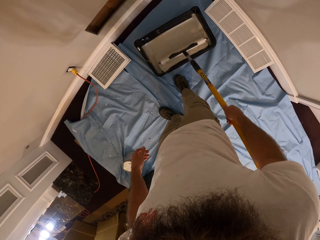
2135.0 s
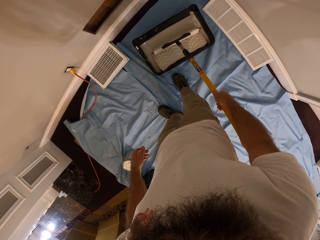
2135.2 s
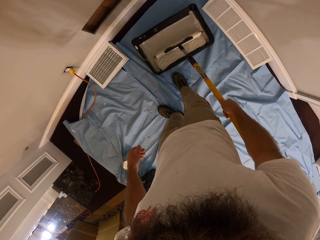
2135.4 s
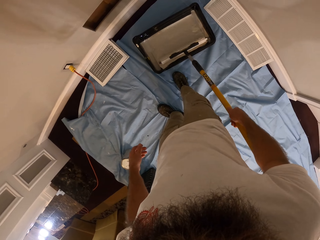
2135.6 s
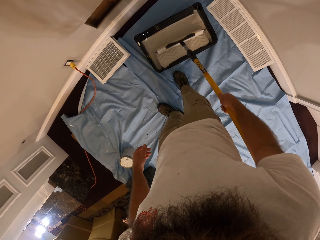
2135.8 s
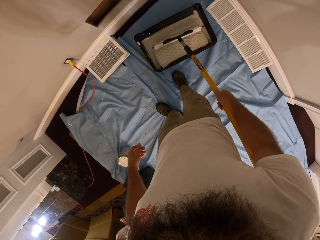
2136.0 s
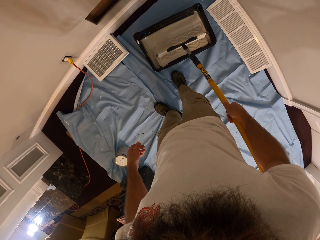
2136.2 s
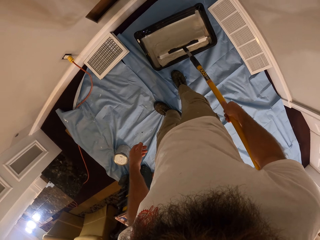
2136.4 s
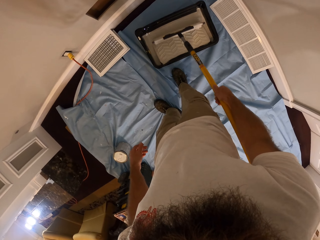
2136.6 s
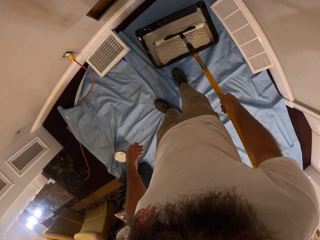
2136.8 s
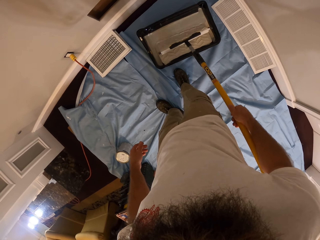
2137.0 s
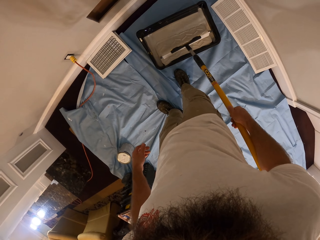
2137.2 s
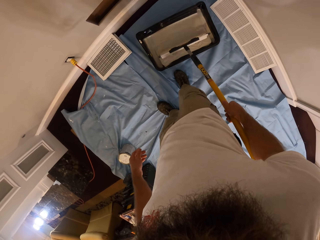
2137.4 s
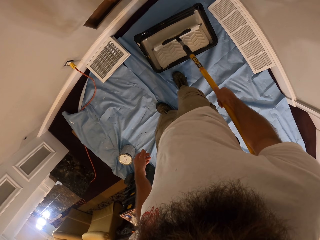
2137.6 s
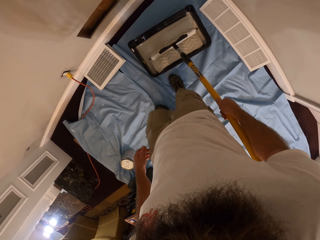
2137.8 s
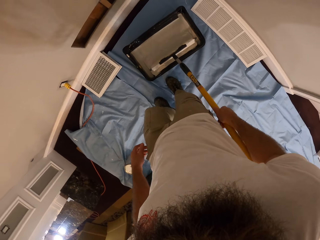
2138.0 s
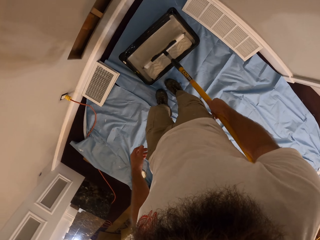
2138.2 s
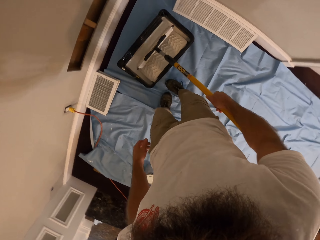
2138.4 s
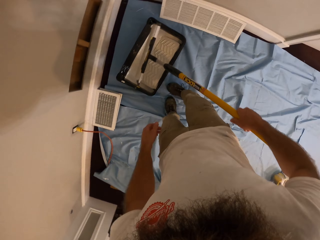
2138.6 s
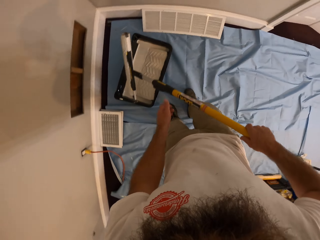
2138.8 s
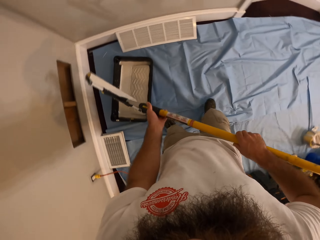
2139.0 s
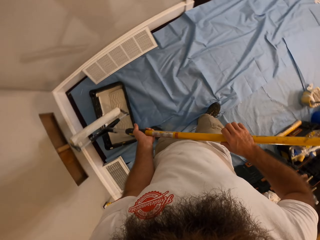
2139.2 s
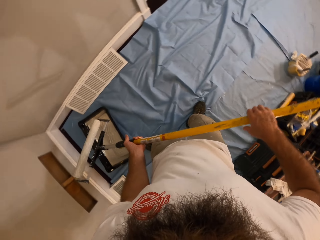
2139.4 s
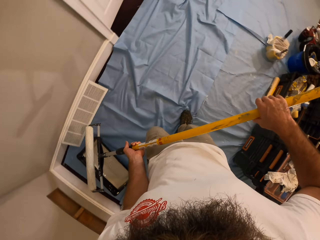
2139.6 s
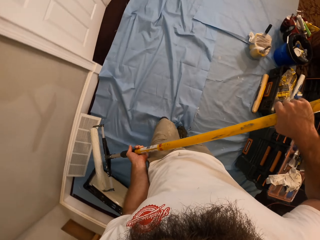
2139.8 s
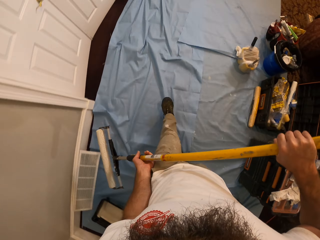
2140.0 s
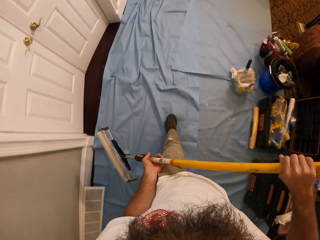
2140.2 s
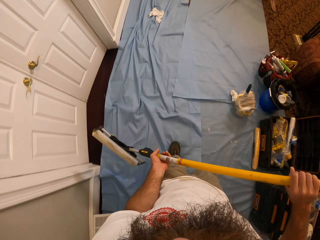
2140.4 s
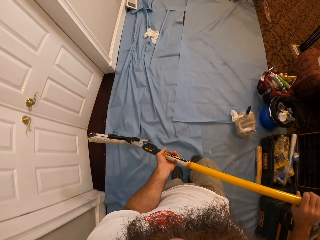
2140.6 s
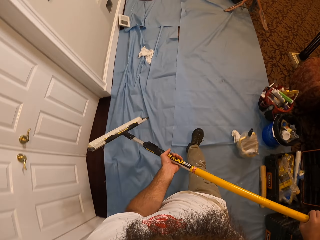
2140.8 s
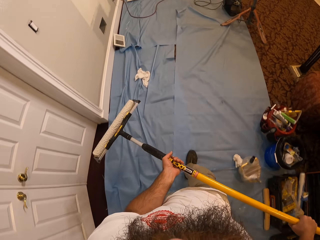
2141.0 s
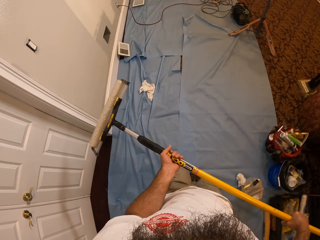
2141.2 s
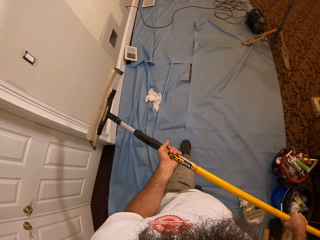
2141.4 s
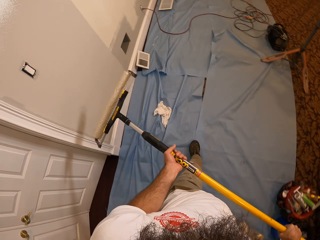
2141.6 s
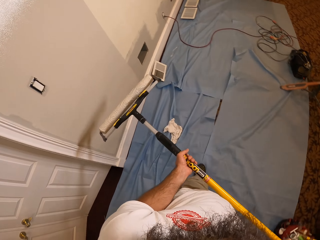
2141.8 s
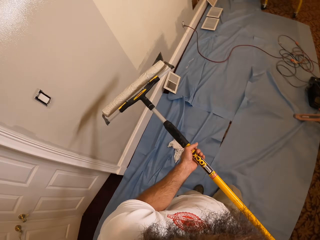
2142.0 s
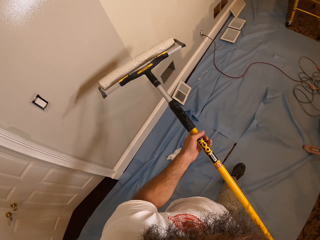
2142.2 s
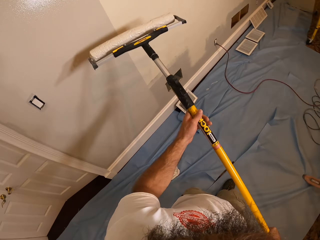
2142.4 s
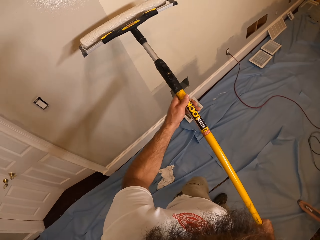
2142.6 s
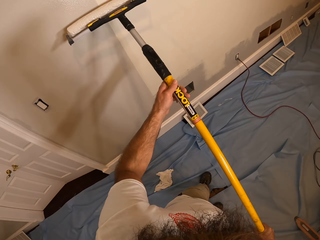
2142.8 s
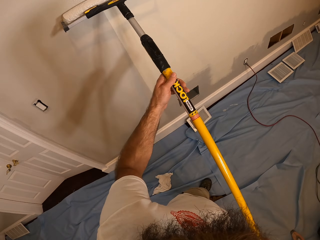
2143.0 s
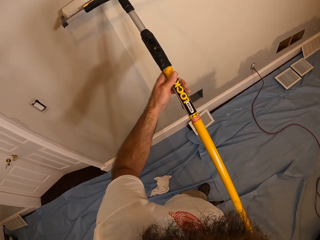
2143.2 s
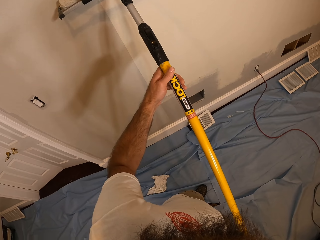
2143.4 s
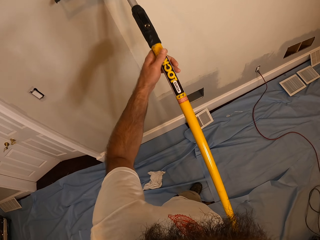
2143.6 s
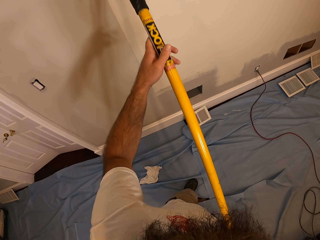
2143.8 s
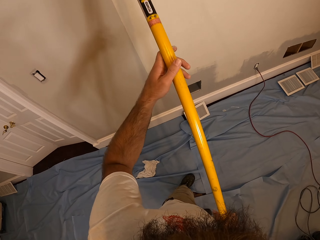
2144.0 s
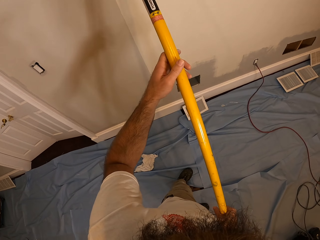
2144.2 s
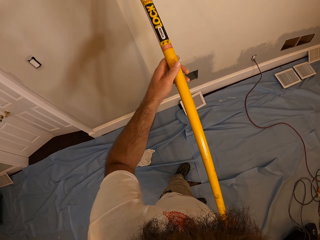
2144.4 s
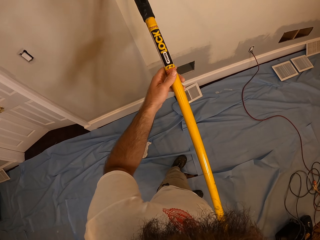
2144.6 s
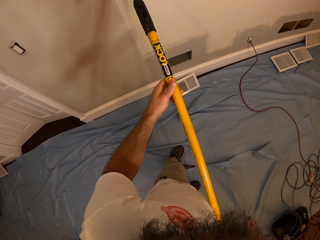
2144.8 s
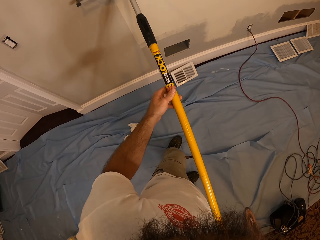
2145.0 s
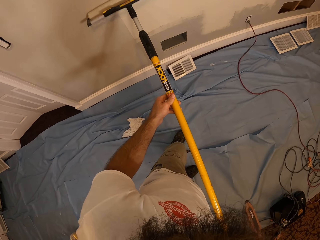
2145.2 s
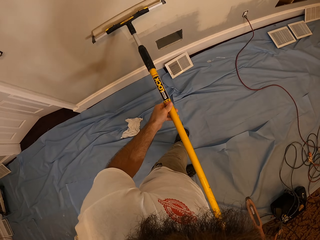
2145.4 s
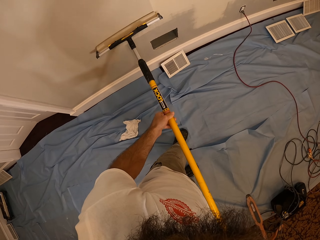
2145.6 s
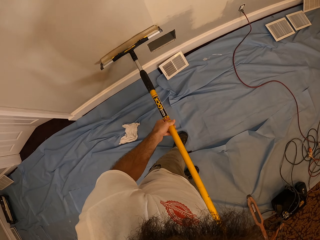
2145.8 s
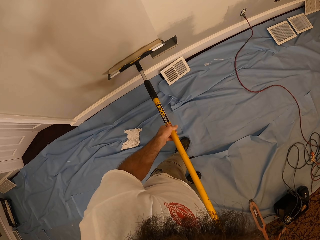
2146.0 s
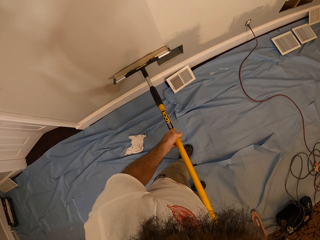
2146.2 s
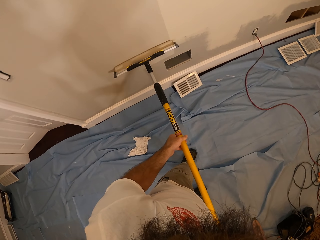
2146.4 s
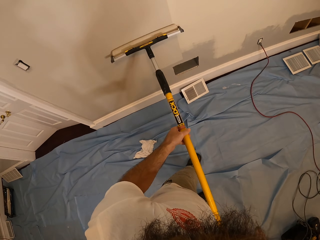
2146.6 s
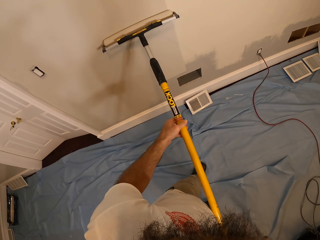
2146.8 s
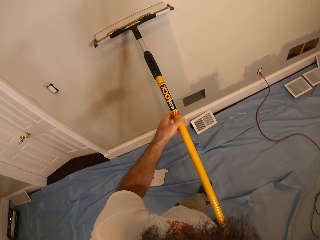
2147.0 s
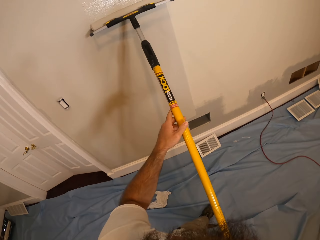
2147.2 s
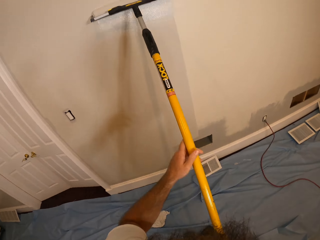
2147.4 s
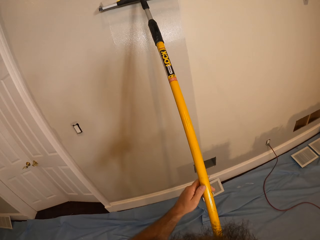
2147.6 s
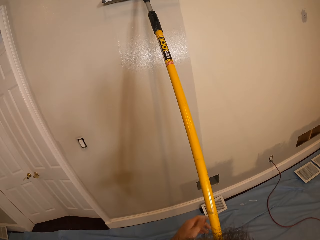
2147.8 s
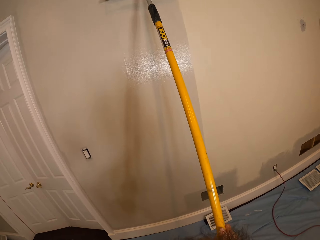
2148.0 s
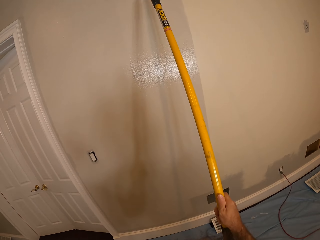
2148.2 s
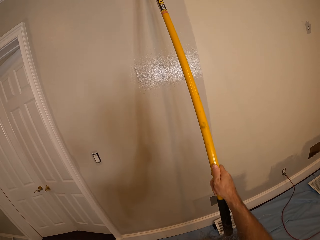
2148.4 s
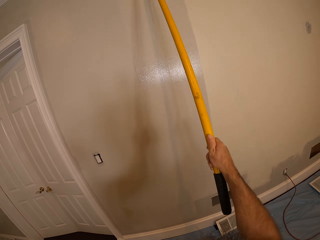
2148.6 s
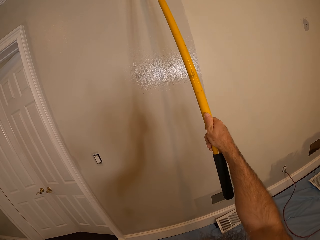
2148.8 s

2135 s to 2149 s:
The camera wearer walks in the house. He paints the wall with the paint roller using both hands.

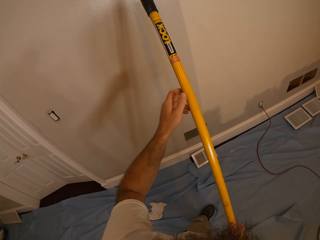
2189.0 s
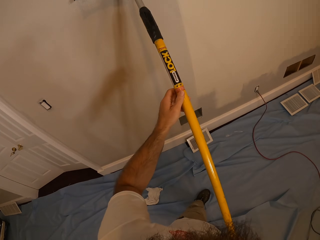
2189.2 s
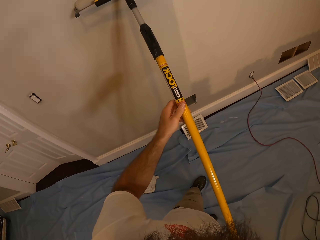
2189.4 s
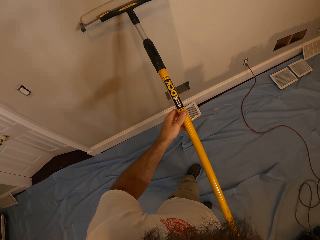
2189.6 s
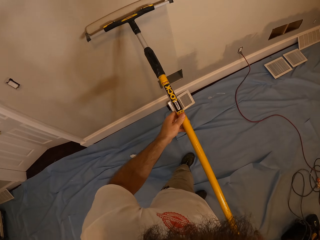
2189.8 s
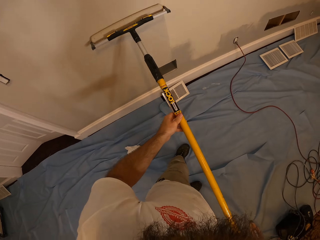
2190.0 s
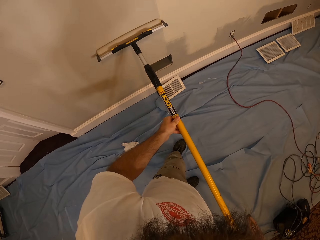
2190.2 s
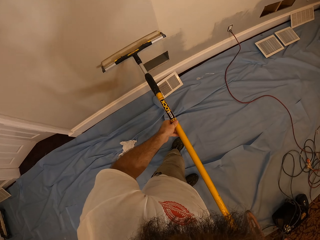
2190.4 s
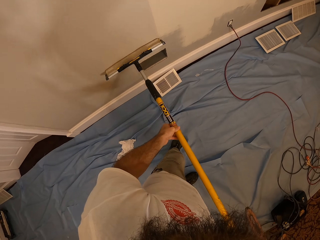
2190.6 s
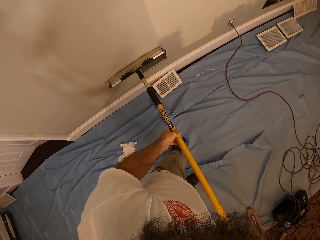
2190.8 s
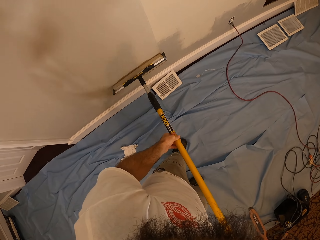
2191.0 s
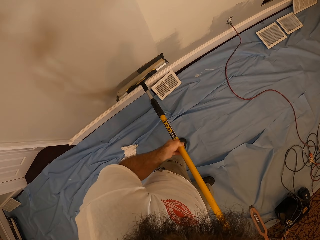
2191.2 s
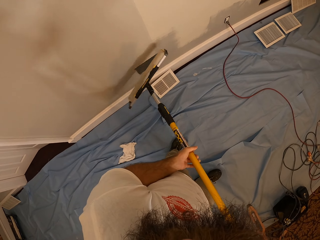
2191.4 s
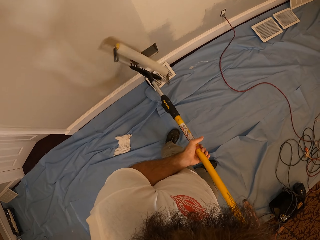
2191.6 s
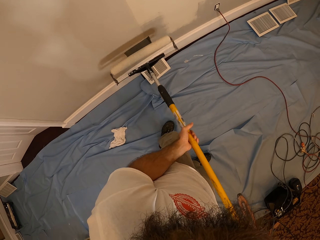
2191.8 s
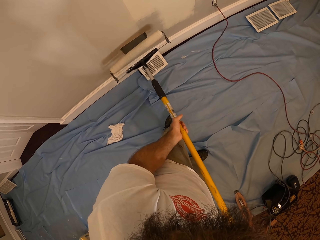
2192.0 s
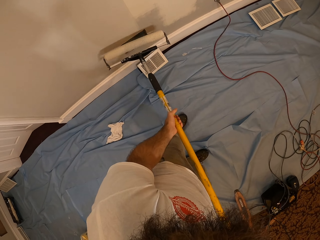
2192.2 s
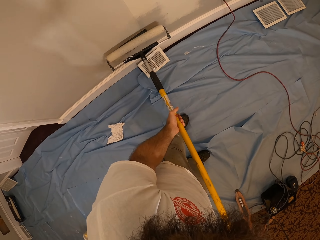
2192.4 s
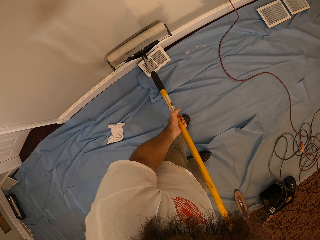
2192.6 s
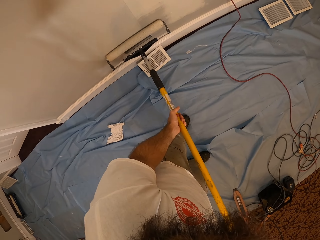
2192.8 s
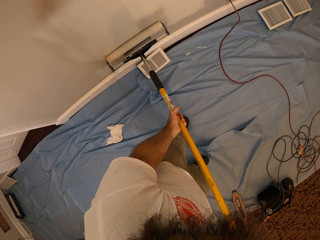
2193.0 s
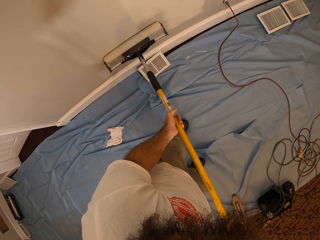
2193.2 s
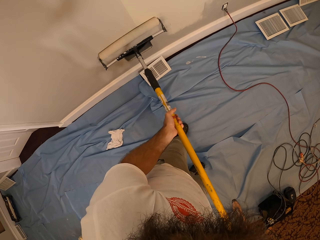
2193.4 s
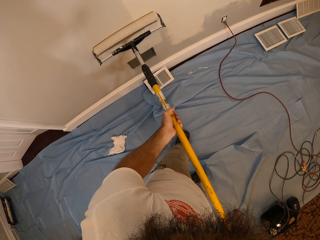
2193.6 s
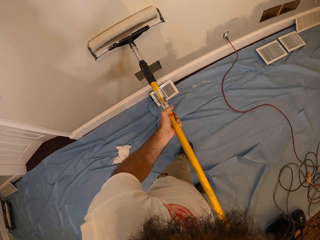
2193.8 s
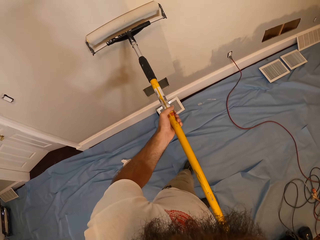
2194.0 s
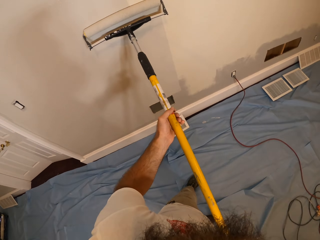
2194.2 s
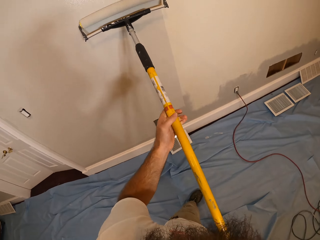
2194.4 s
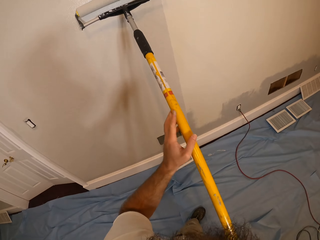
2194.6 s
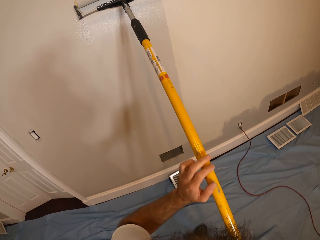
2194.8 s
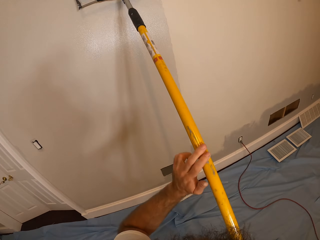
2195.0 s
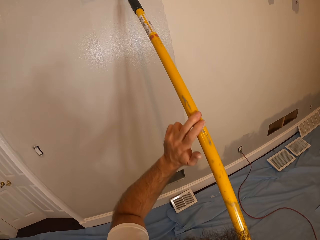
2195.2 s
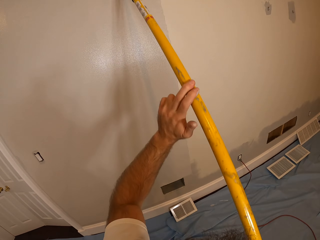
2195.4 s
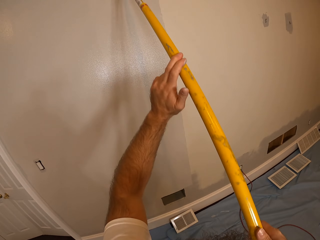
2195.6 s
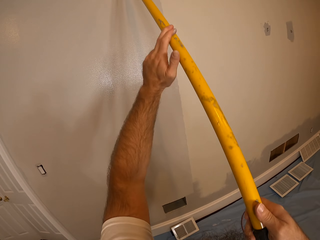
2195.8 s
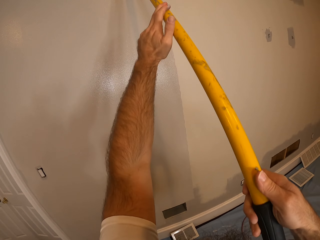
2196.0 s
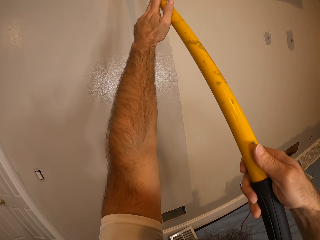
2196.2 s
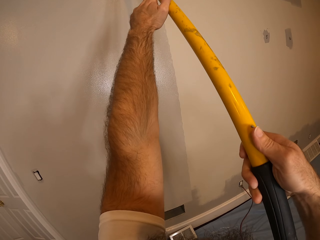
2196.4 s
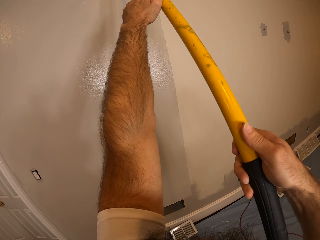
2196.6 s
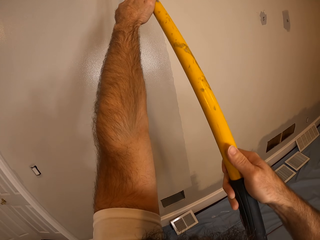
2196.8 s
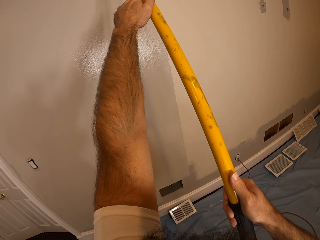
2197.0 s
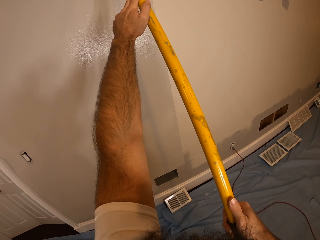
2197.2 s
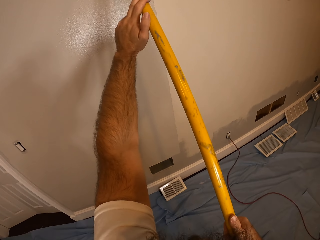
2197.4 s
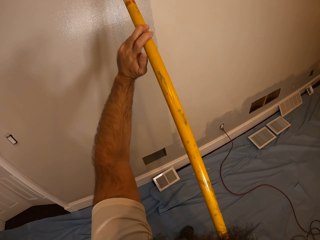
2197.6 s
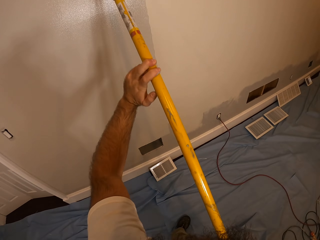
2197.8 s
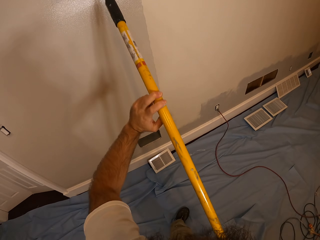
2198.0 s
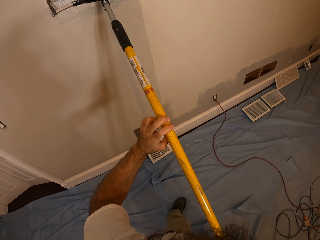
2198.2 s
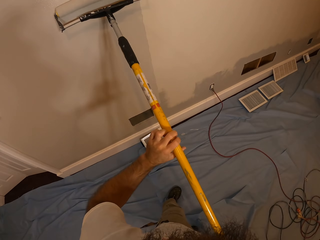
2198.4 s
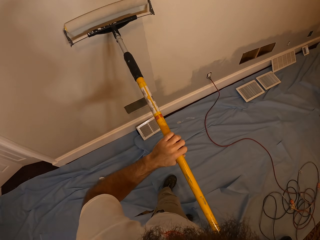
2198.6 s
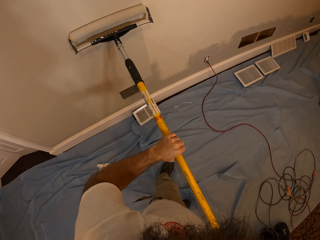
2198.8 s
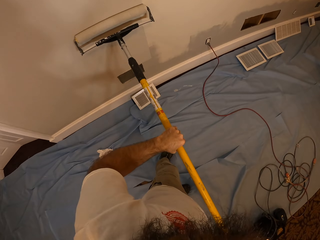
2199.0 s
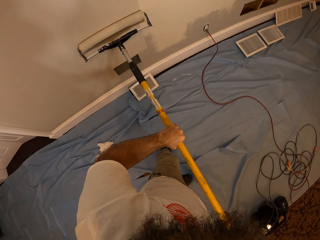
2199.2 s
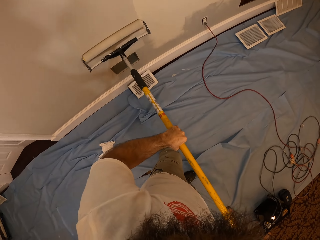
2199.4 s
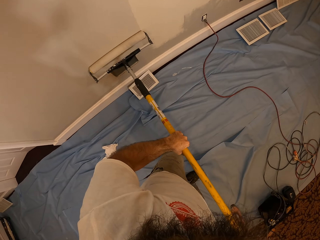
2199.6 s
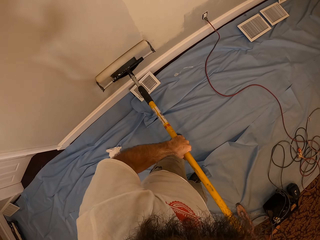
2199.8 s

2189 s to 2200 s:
The camera wearer turns the paint roll. They paint the wall.
